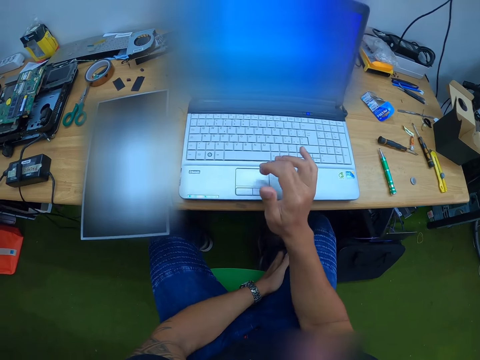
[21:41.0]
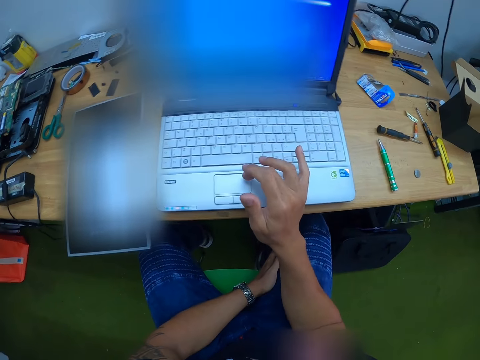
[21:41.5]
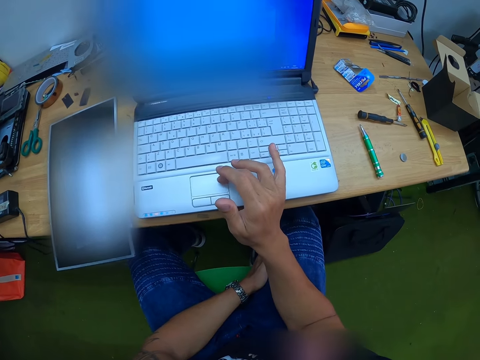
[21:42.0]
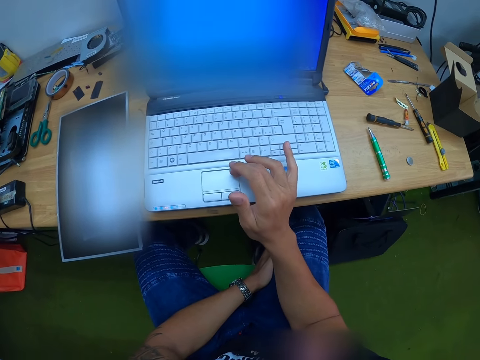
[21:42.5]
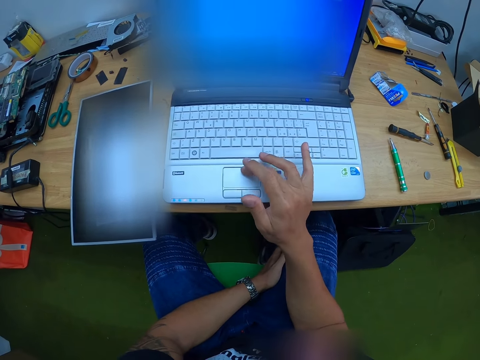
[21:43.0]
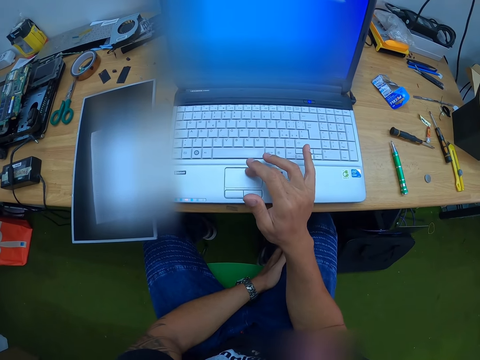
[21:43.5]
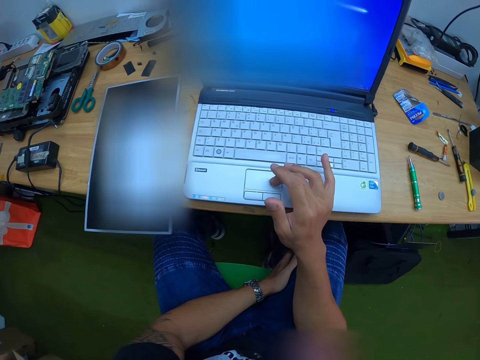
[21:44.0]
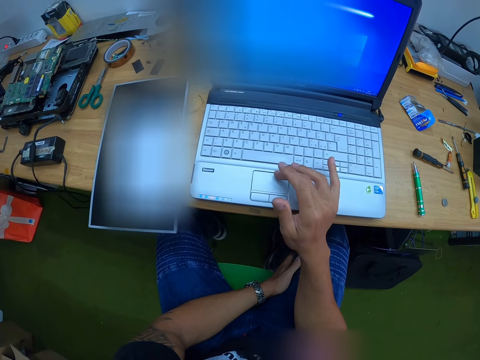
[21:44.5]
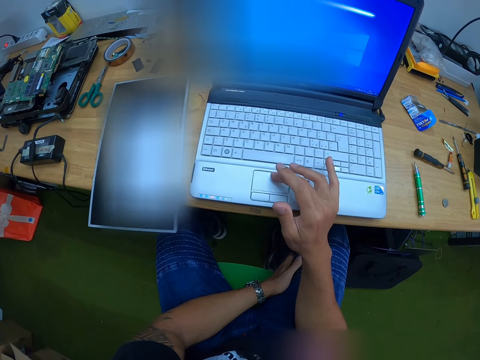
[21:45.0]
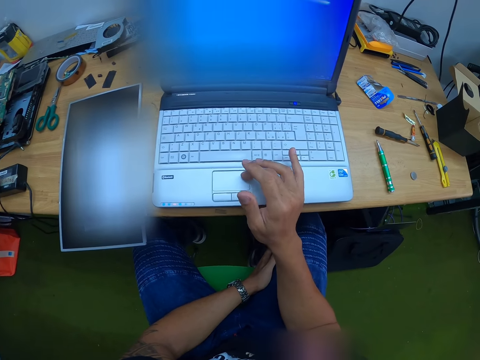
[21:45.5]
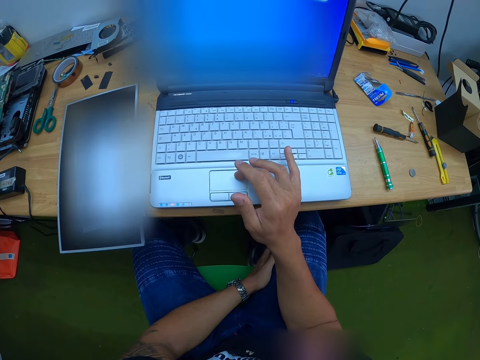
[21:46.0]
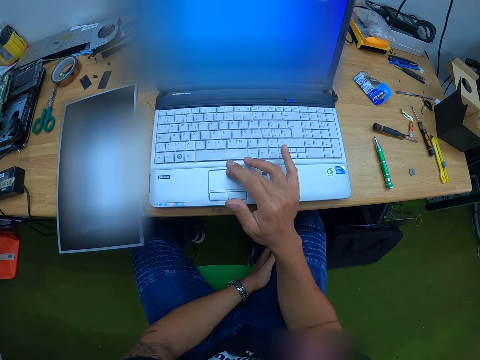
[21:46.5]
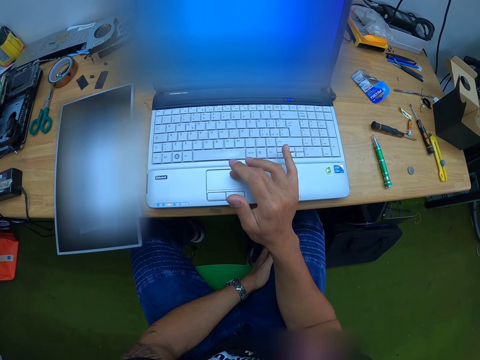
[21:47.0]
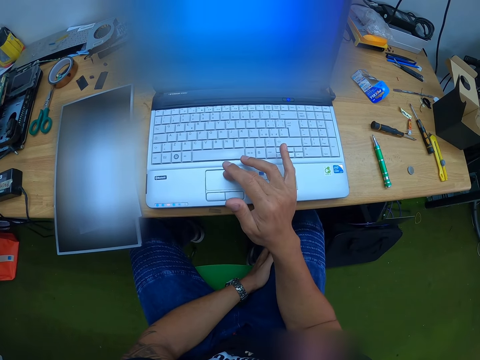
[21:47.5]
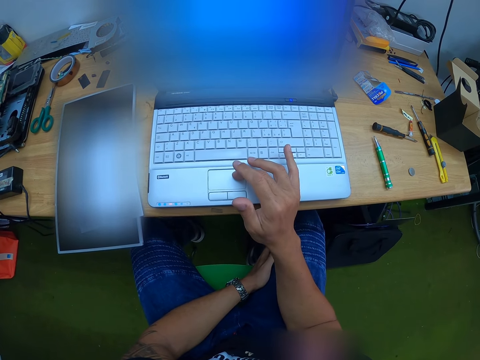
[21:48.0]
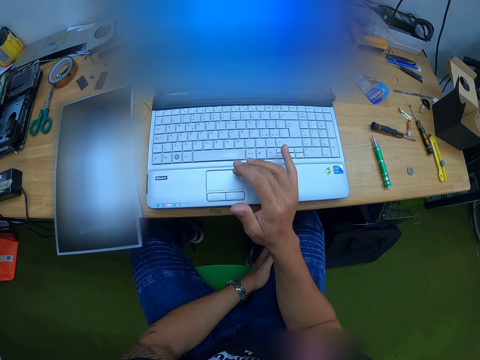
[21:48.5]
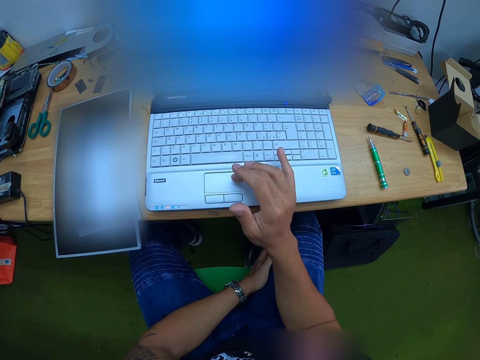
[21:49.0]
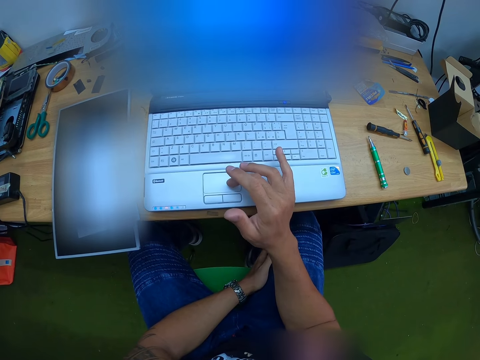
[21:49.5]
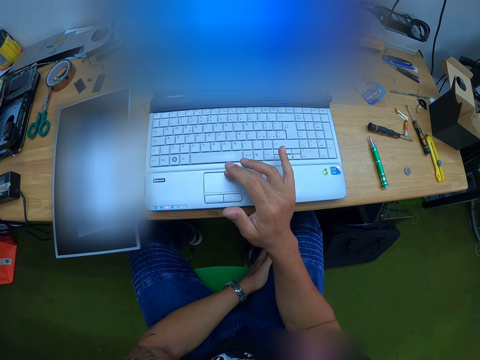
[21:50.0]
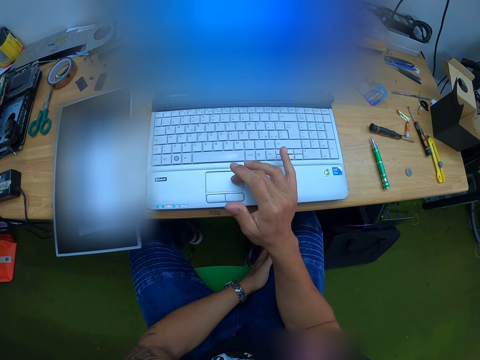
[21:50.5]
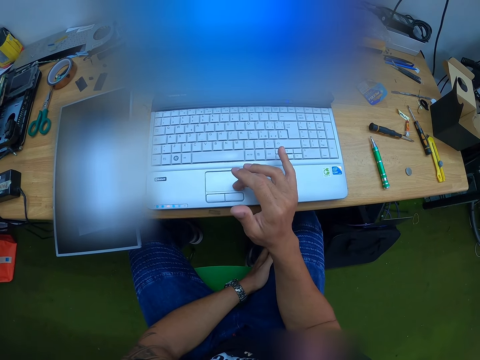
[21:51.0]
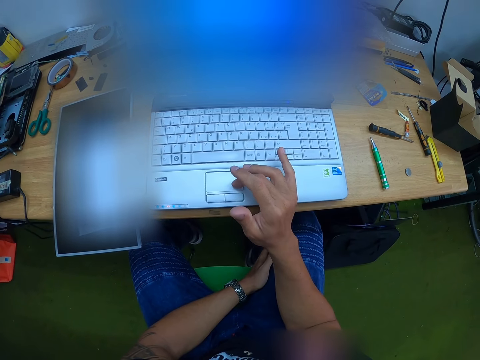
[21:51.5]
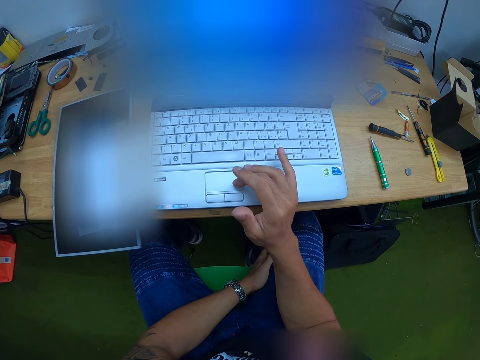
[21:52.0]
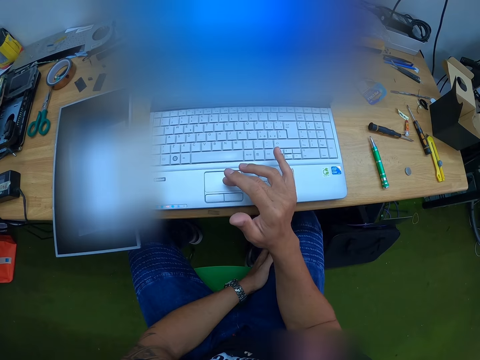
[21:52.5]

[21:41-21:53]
The camera wearer operates the laptop with his right hand.

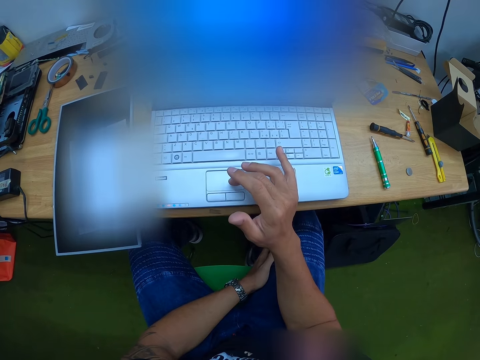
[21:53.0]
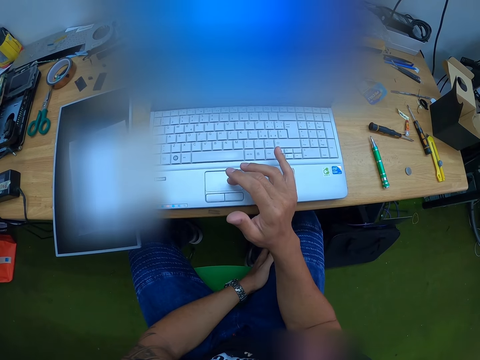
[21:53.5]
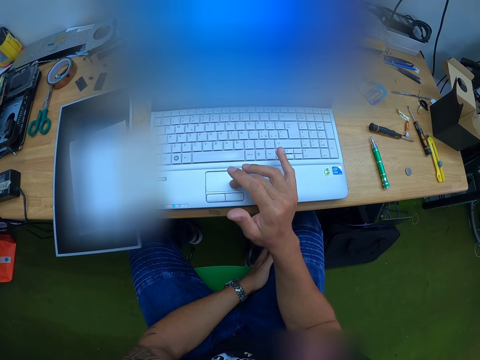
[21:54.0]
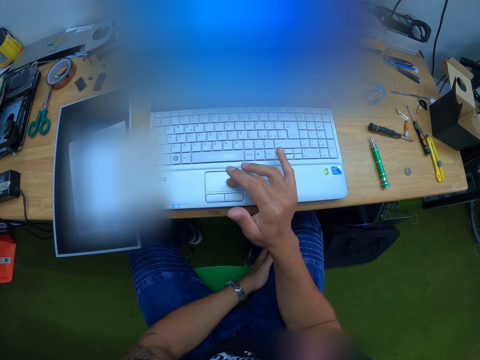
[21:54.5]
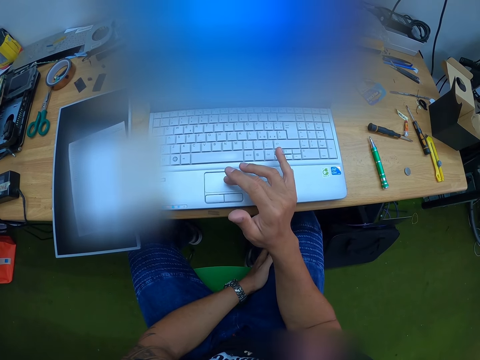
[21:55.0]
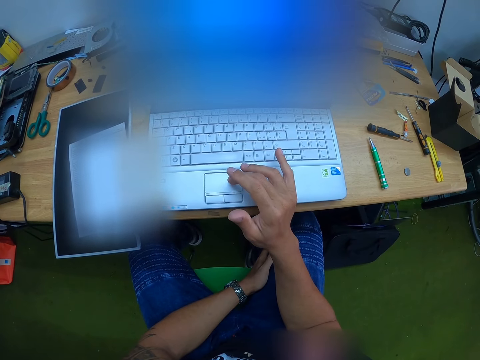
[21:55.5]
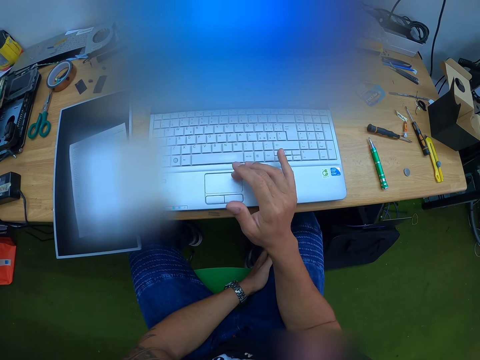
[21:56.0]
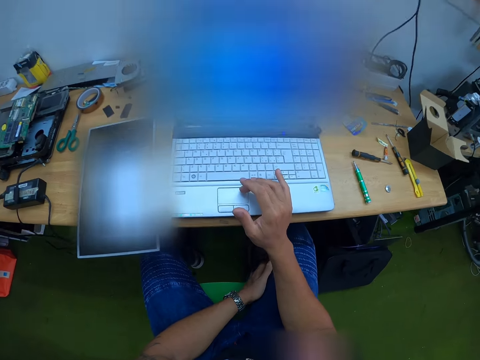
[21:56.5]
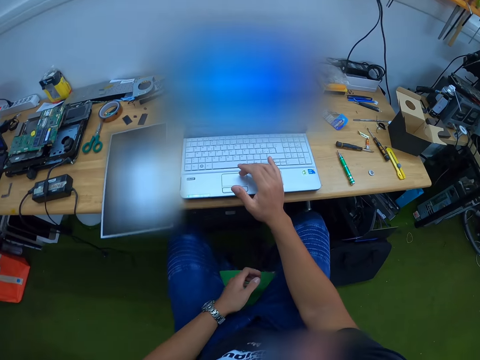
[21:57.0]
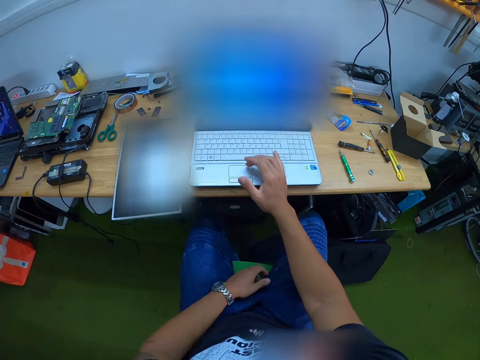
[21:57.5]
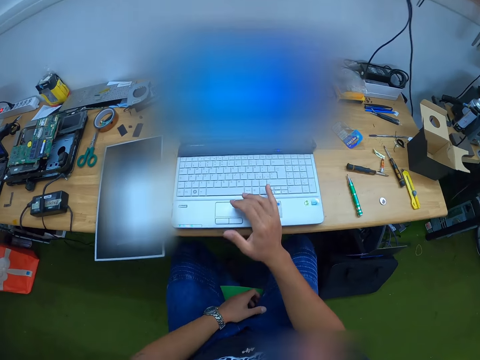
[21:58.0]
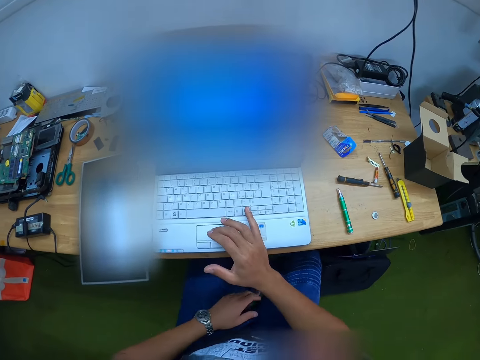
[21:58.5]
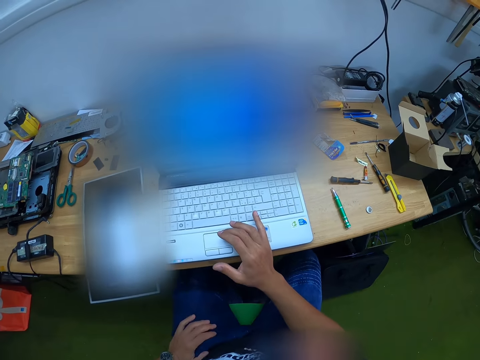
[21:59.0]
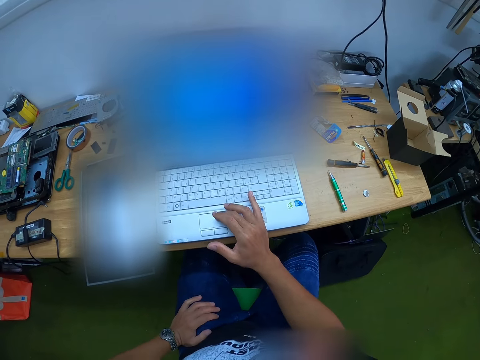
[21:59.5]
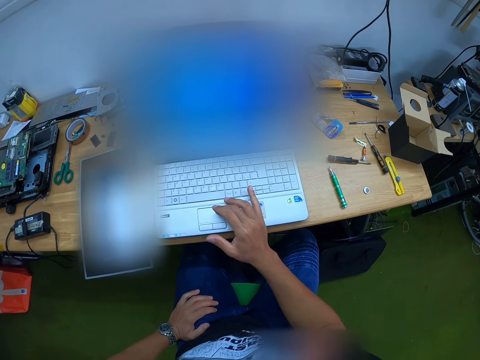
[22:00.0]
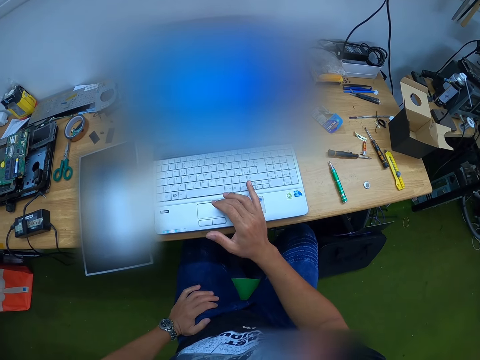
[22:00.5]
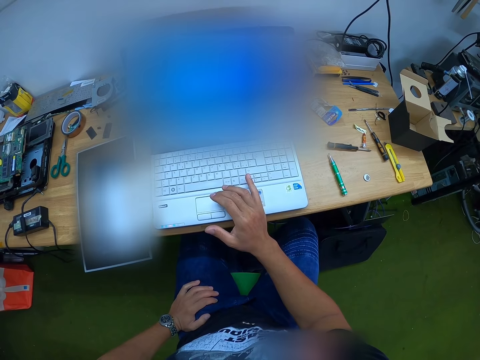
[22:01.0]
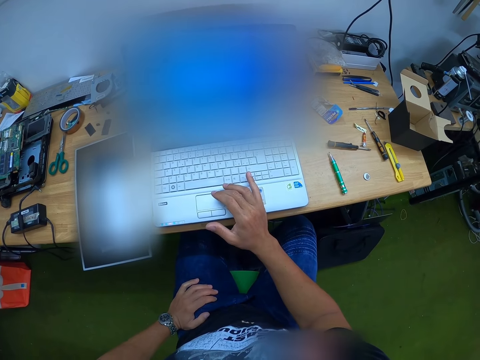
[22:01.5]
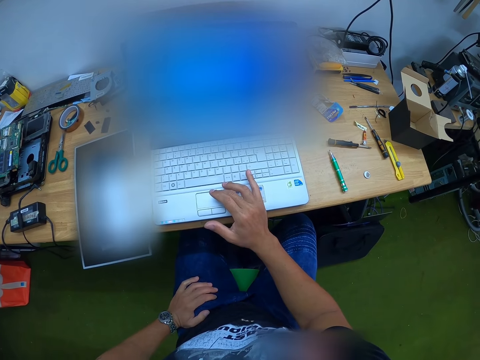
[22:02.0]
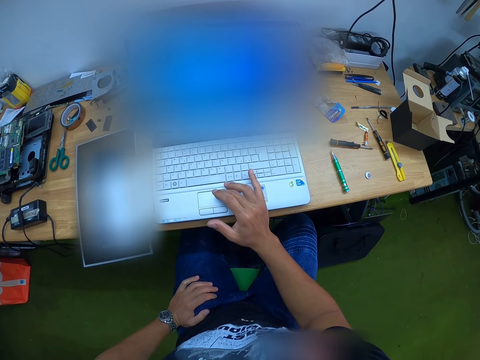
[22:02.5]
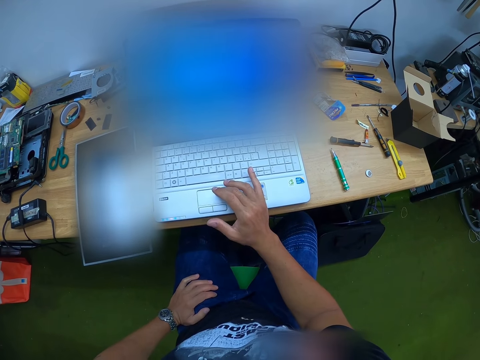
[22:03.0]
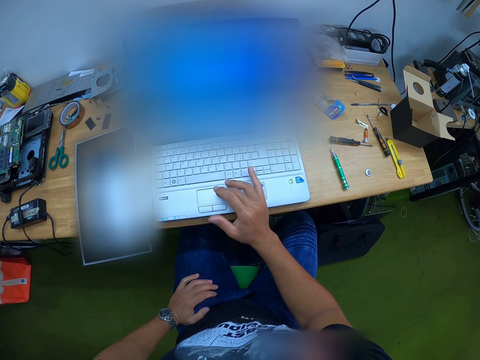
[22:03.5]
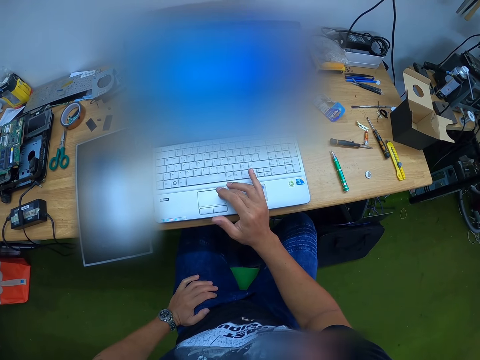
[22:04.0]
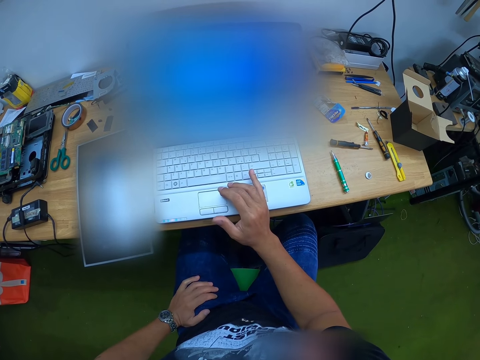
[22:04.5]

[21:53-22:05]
The camera wearer moves his legs. He operates the laptop with his right hand.

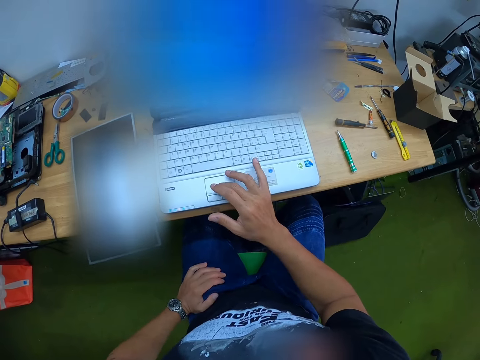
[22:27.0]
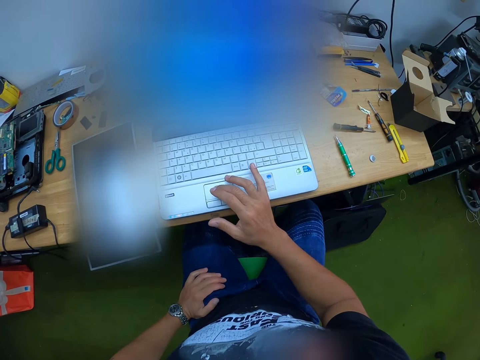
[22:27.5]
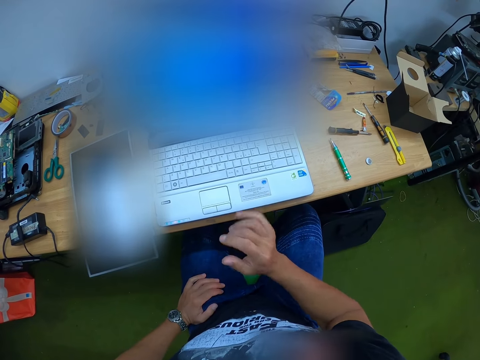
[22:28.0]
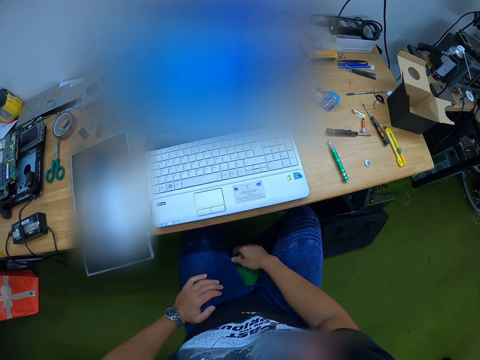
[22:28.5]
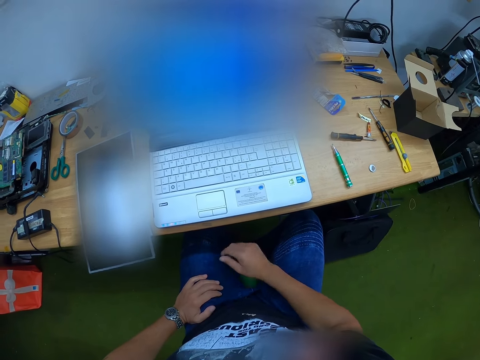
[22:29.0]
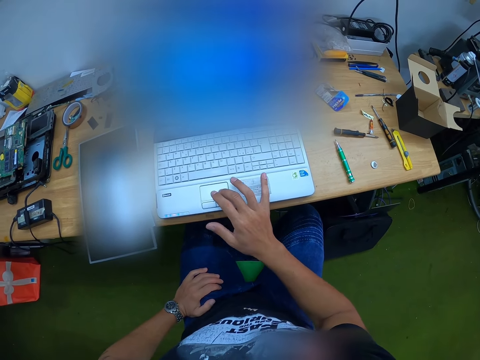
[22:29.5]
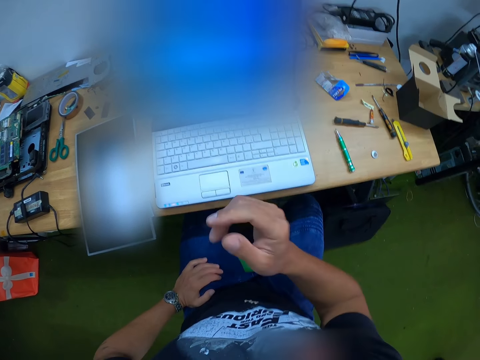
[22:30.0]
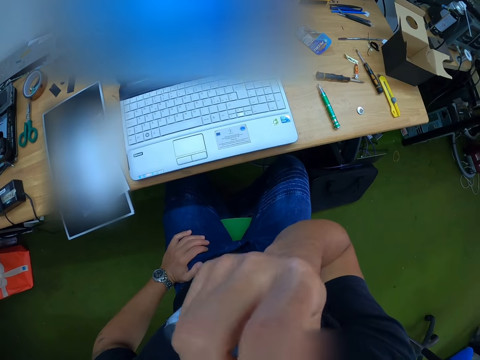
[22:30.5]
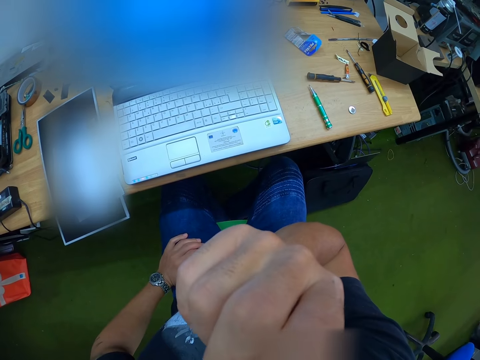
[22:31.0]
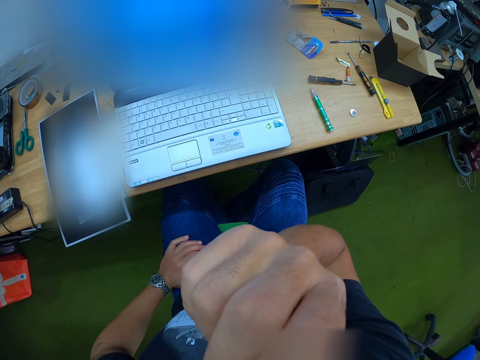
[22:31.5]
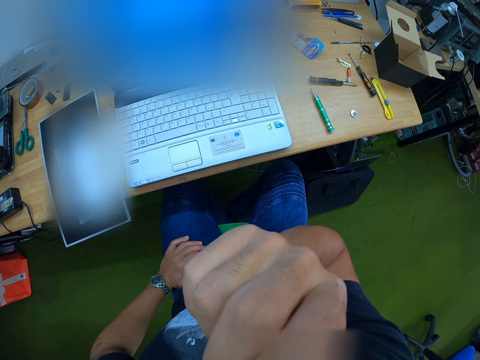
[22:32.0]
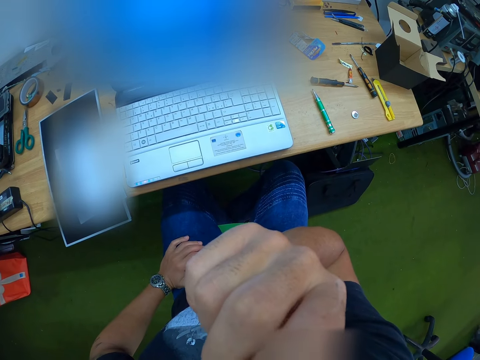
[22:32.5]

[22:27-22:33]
The camera wearer lowers his hand. He operates the laptop with his right hand. He touches his face with his right hand.
